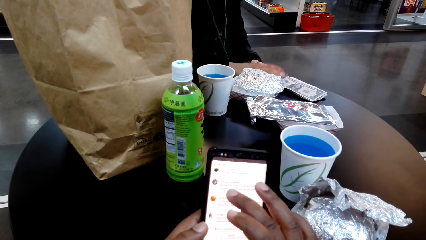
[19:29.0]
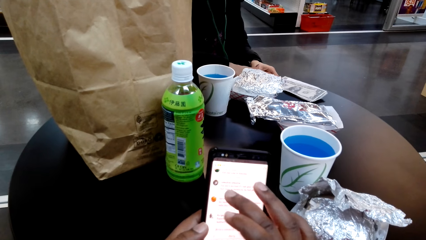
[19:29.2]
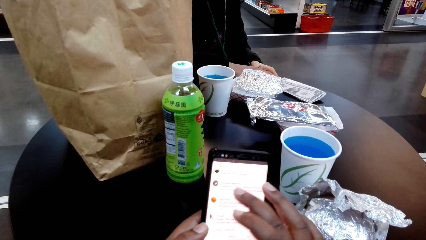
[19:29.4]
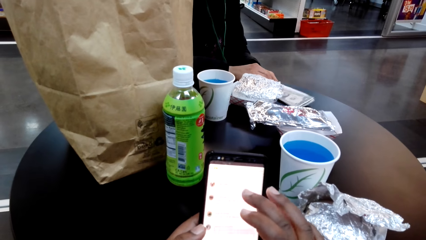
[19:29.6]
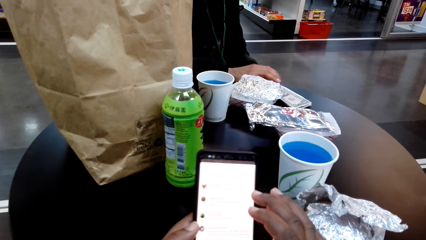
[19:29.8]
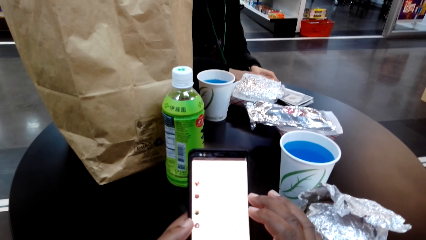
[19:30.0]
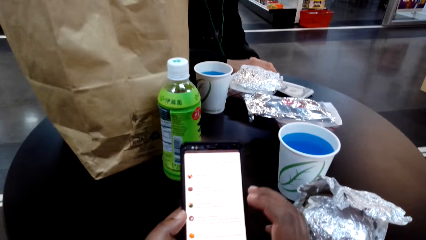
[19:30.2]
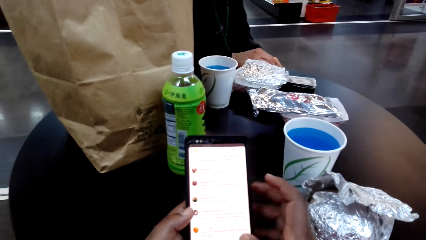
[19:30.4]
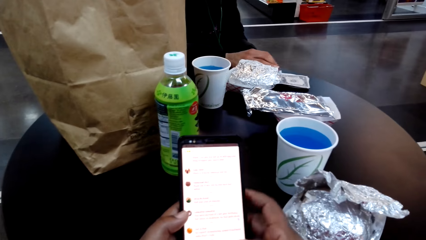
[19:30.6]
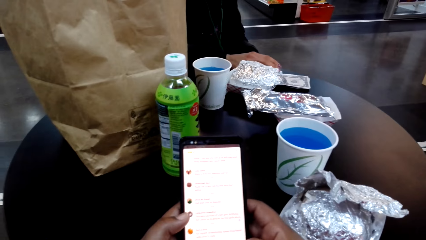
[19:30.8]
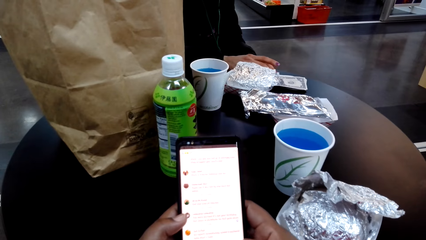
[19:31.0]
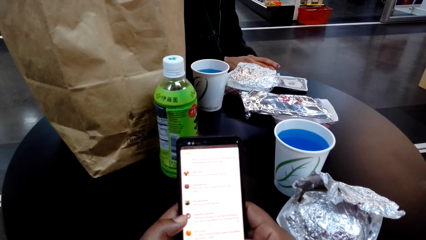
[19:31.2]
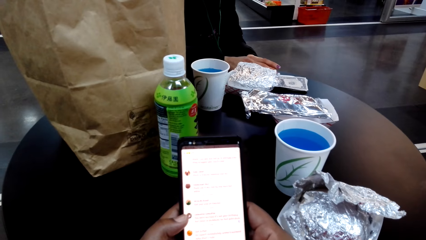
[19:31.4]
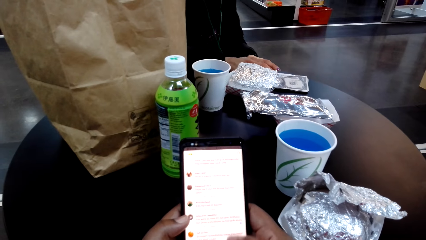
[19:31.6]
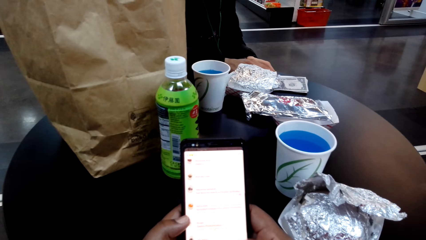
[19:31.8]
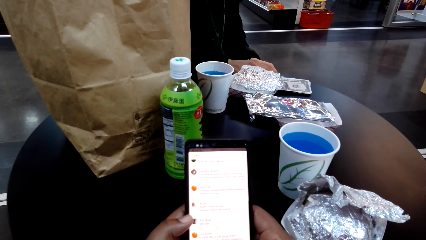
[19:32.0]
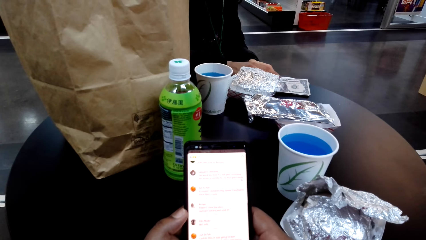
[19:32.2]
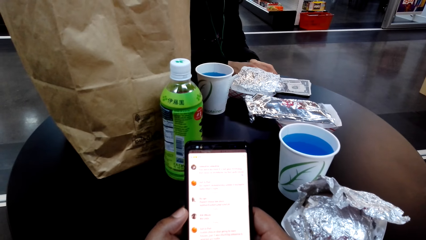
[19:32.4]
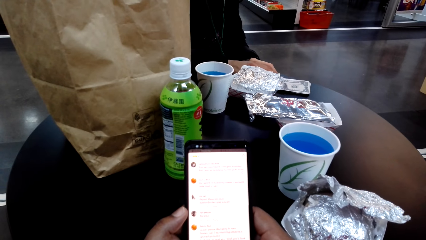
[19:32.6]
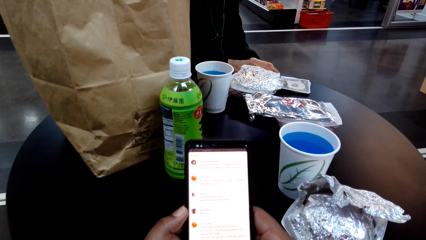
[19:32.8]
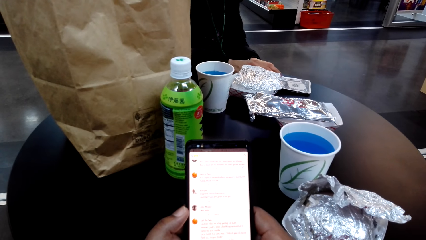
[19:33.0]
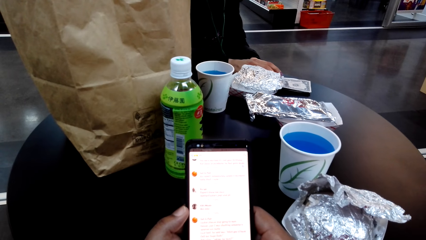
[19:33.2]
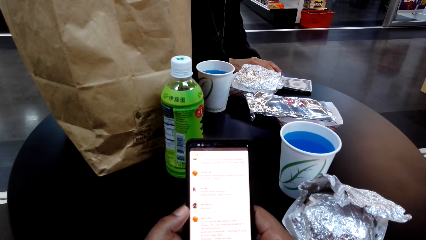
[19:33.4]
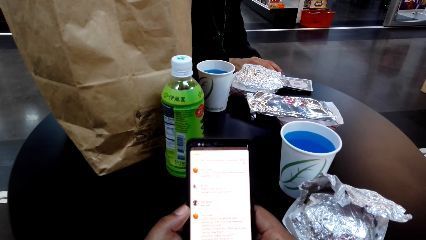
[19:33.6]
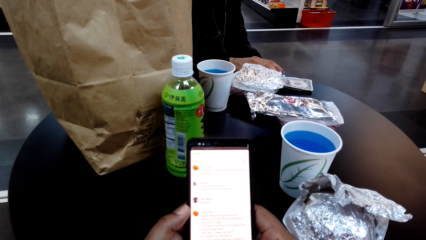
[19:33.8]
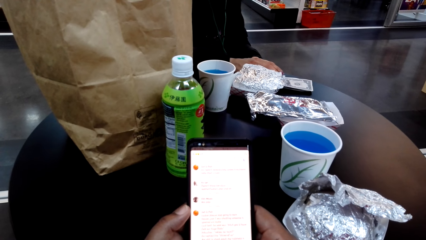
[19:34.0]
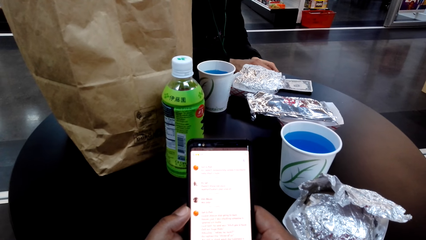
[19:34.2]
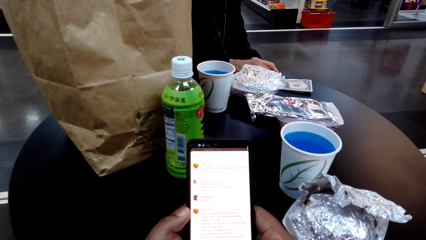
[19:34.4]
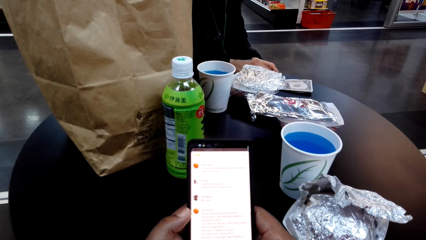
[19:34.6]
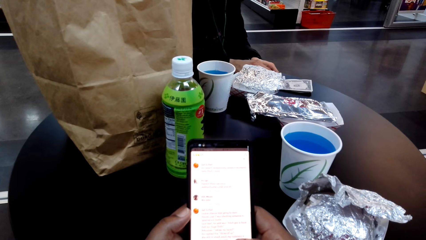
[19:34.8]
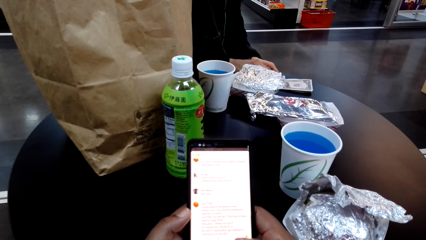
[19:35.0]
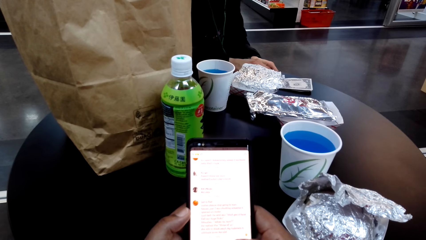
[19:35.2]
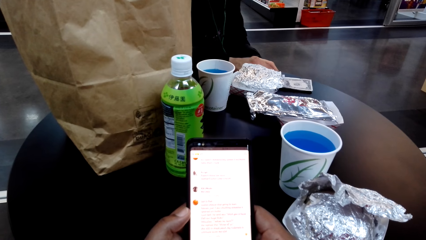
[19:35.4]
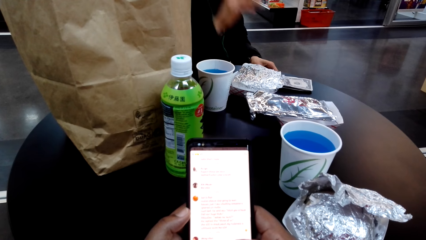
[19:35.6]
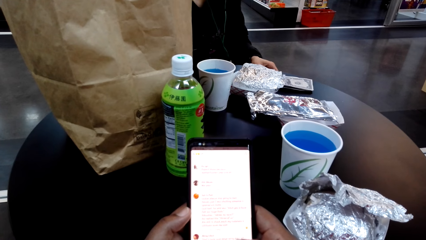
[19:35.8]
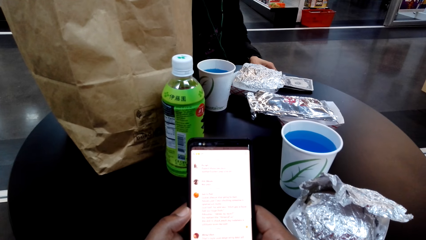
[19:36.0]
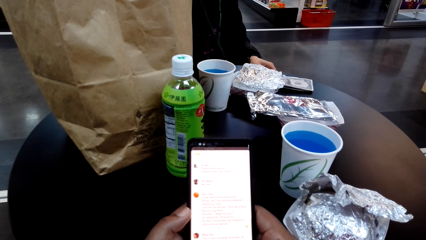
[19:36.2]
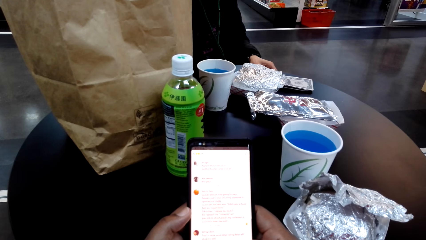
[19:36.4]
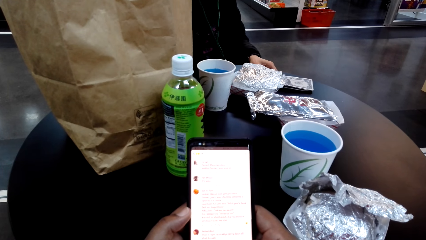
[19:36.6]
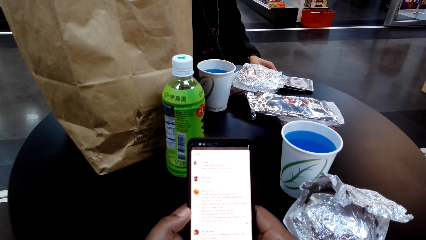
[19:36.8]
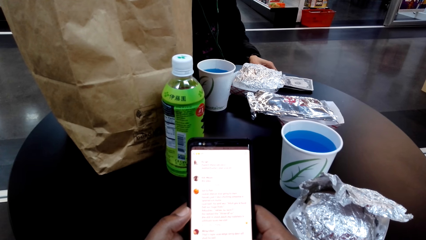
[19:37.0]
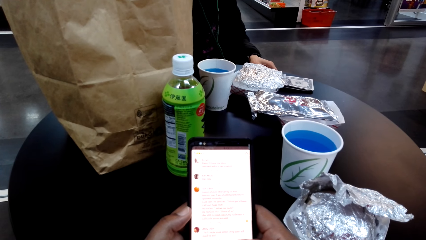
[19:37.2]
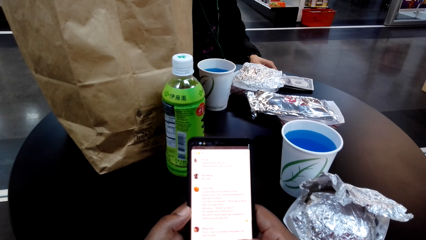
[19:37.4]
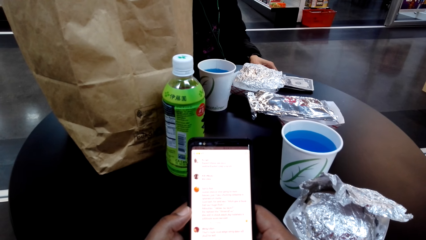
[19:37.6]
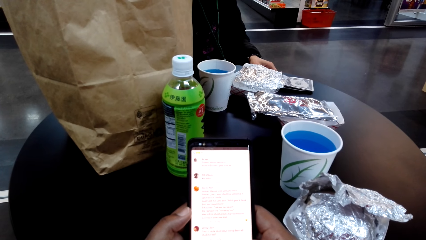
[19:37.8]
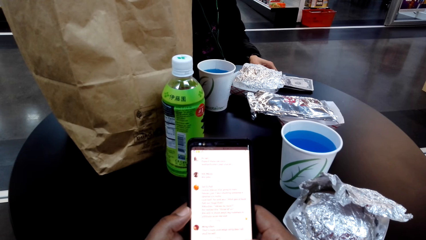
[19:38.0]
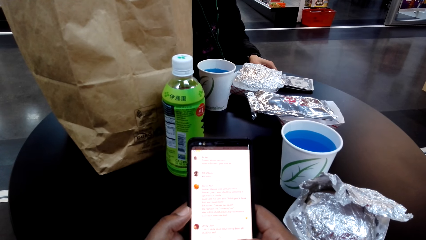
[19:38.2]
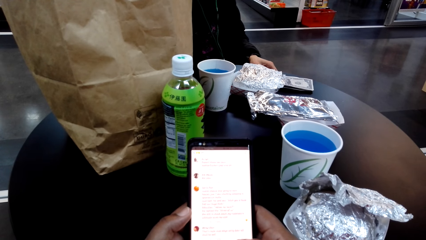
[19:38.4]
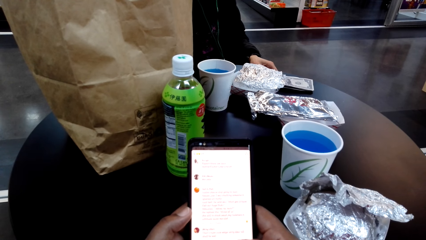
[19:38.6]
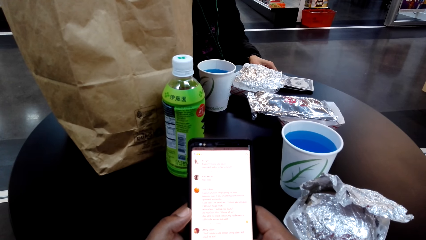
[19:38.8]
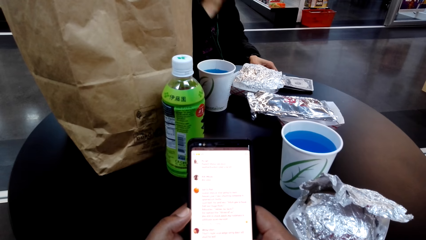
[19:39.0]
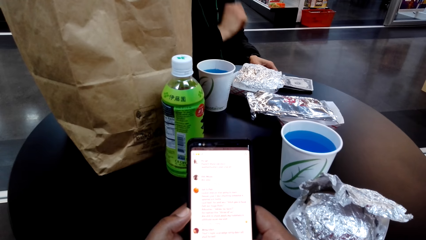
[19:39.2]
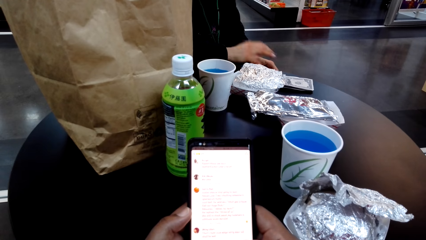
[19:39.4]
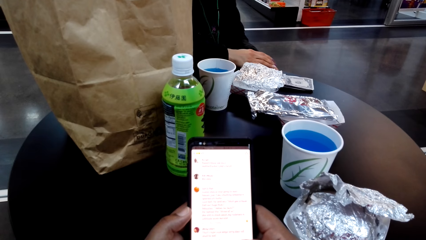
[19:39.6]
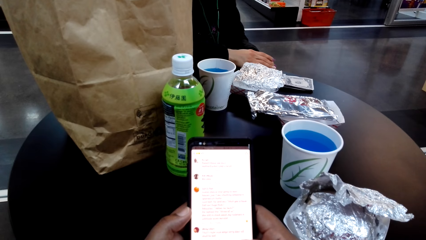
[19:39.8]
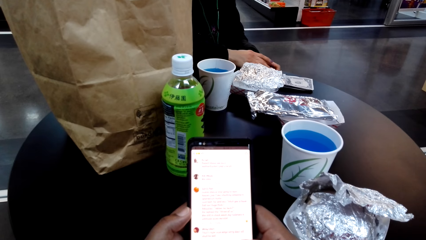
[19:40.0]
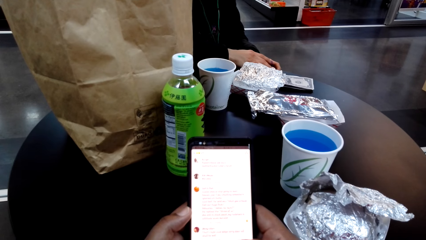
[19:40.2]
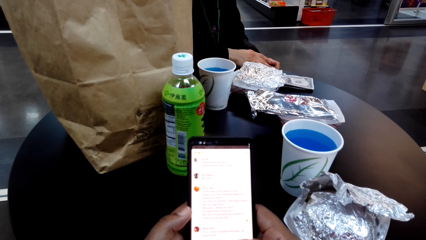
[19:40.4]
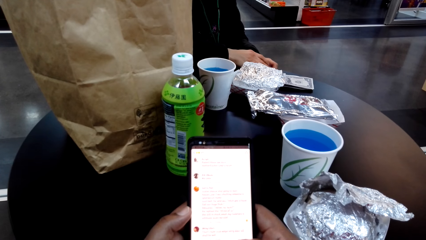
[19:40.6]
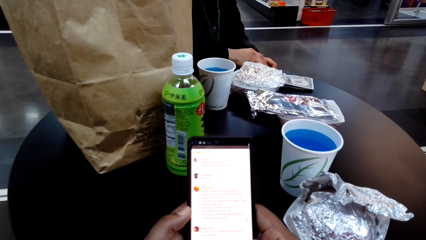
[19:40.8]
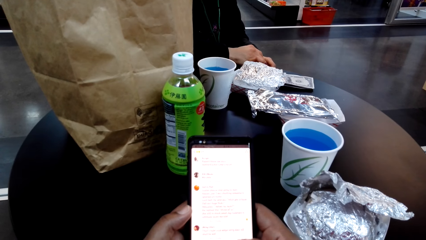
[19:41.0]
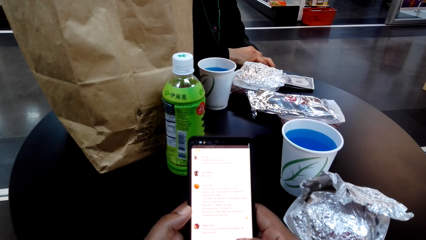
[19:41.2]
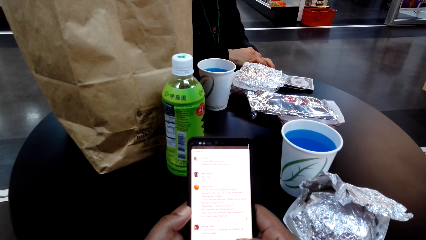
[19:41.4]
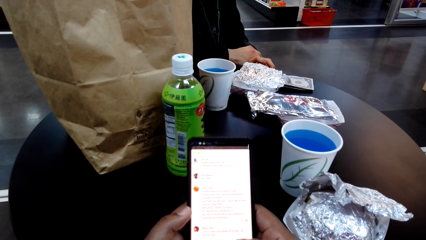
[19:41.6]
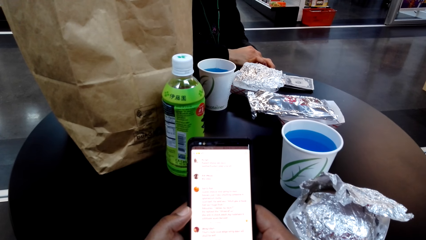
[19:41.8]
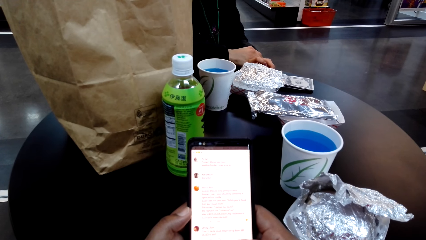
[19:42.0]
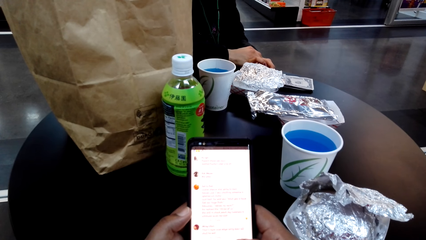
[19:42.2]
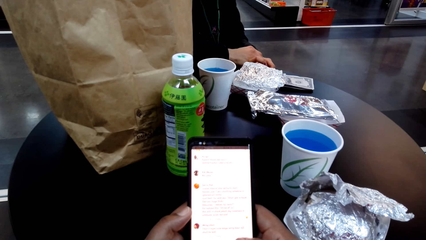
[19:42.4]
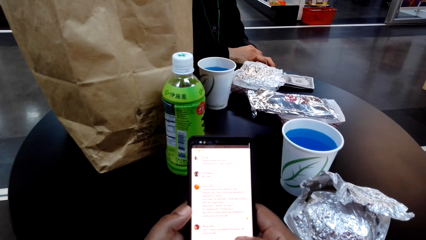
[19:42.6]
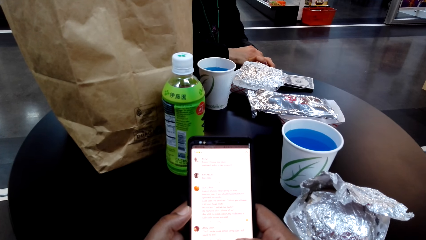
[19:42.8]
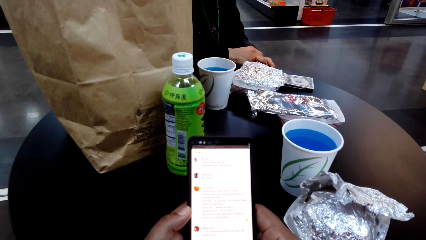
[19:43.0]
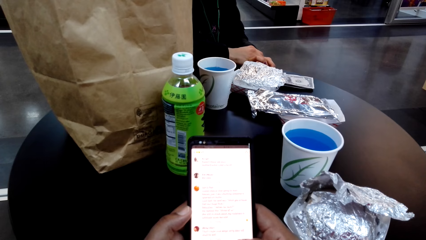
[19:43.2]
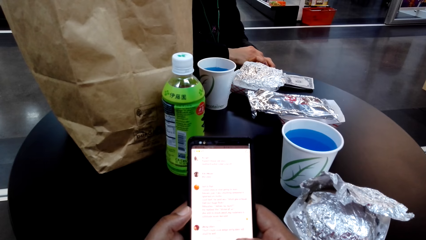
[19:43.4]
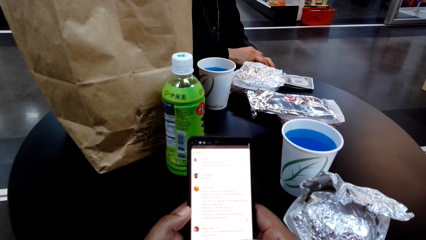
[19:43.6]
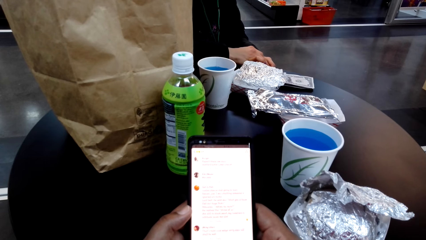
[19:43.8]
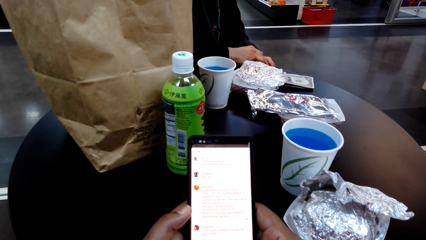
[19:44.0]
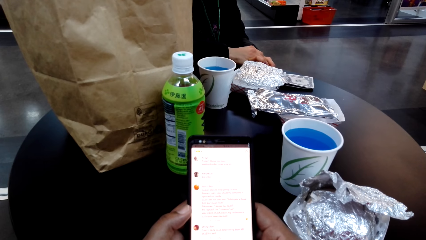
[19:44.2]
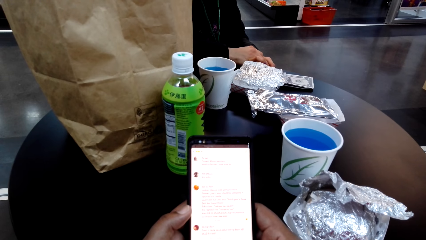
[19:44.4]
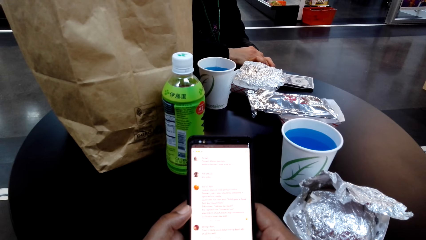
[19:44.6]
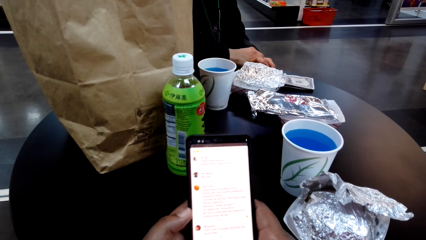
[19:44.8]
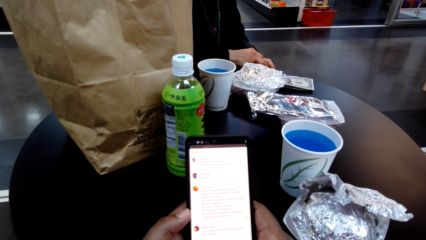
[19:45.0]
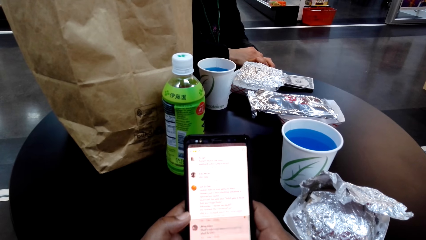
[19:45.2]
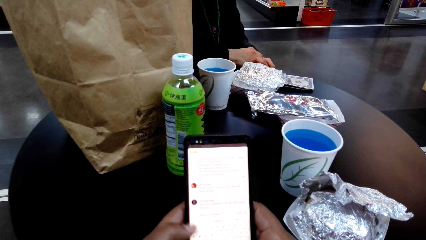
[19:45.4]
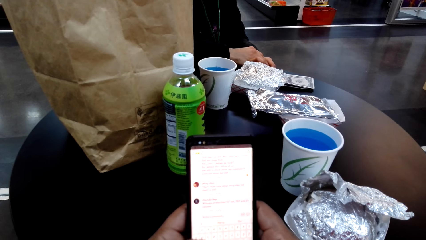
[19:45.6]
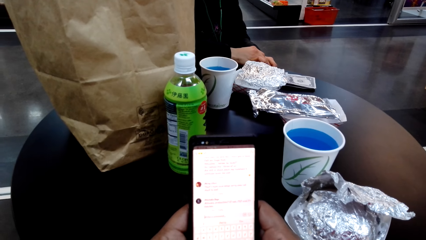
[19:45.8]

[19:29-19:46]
The camera wearer stares at the cellphone. They scroll on the cellphone.
